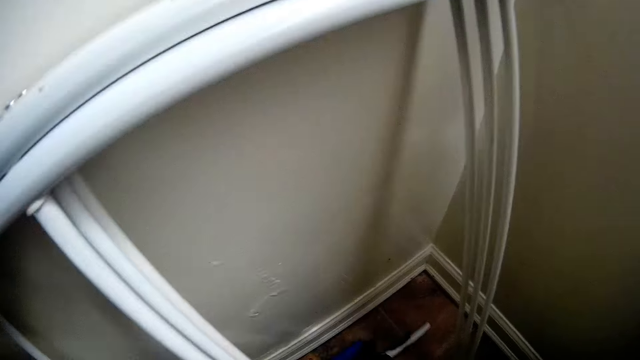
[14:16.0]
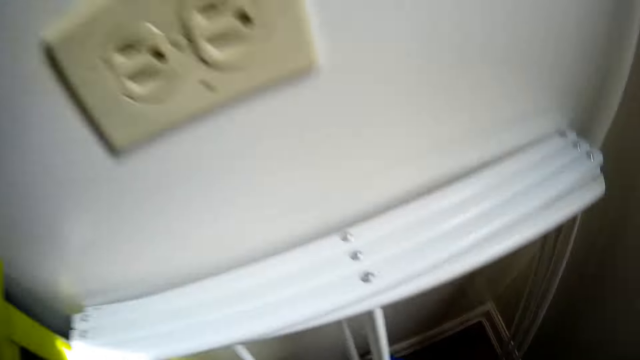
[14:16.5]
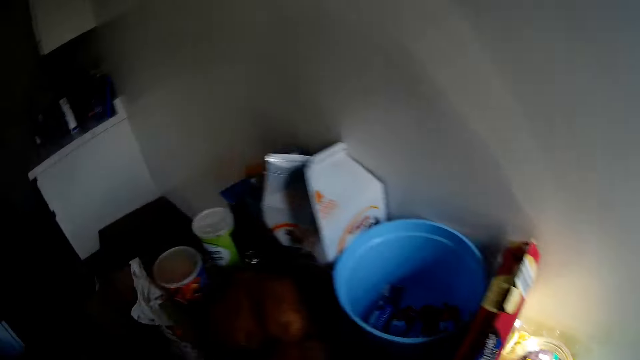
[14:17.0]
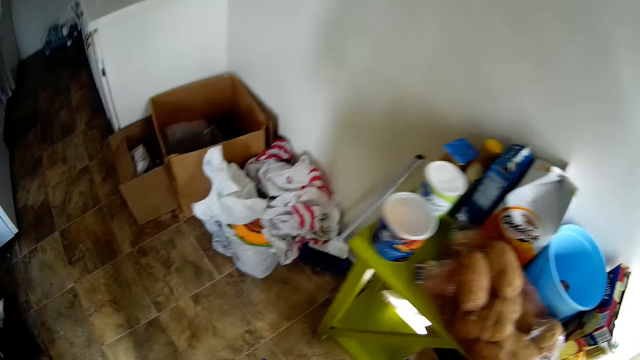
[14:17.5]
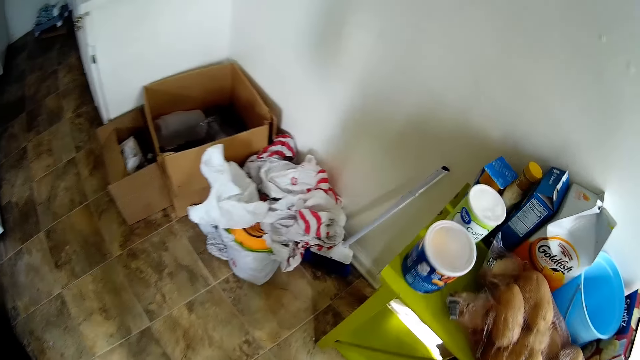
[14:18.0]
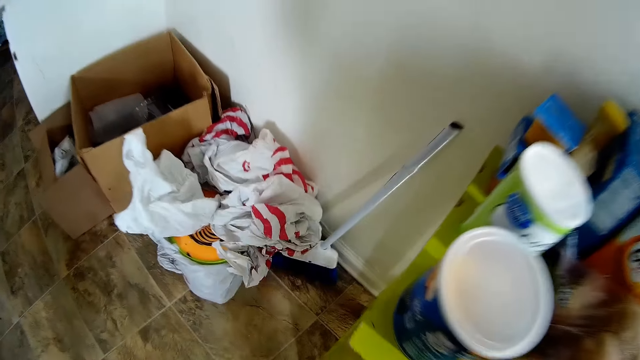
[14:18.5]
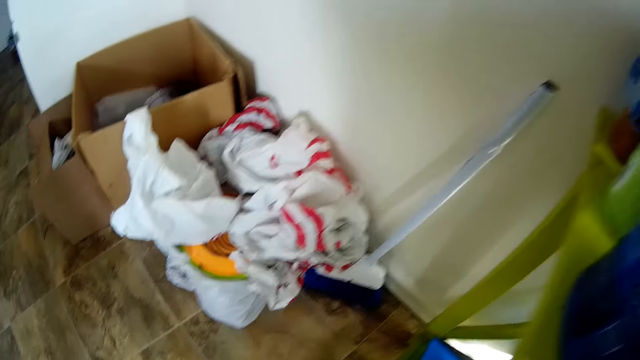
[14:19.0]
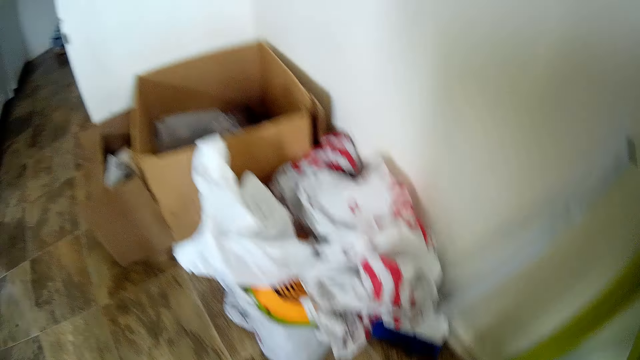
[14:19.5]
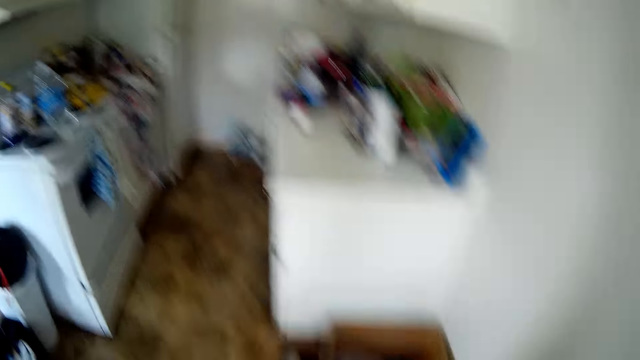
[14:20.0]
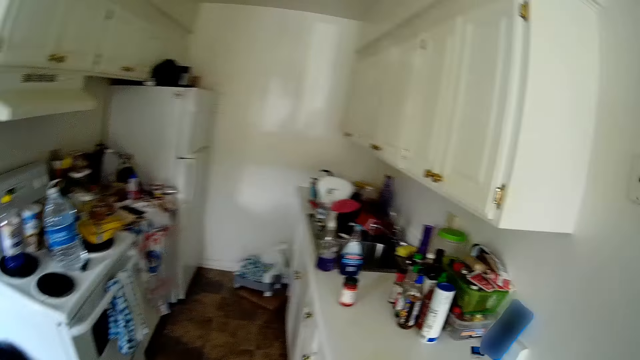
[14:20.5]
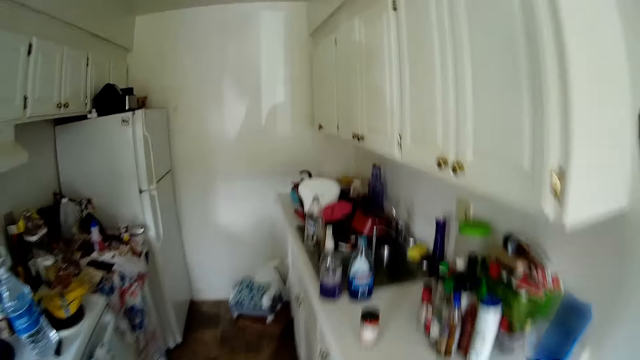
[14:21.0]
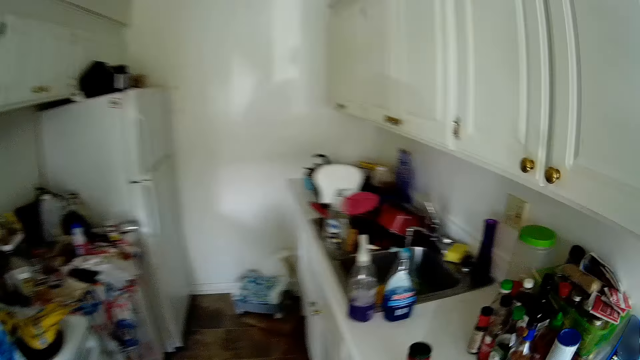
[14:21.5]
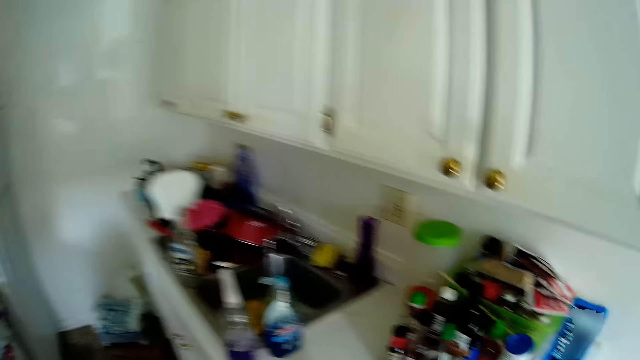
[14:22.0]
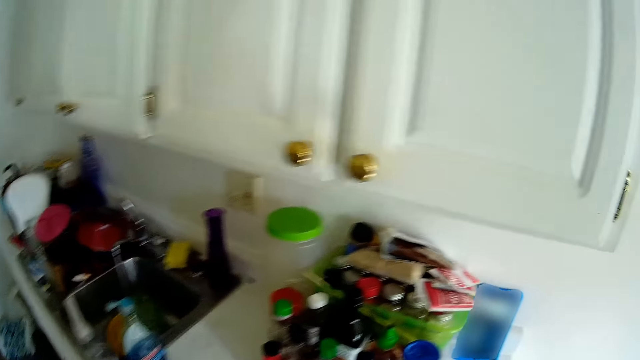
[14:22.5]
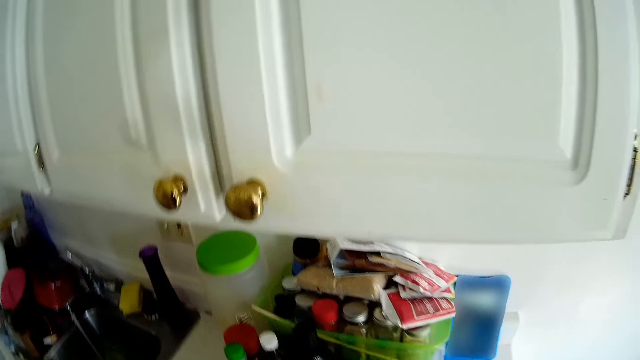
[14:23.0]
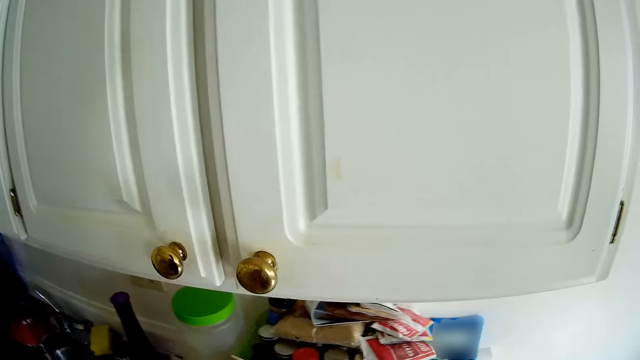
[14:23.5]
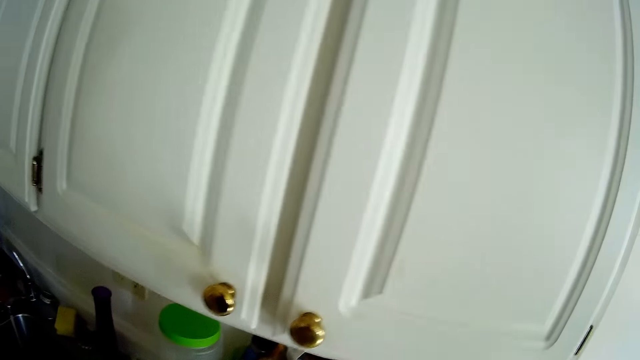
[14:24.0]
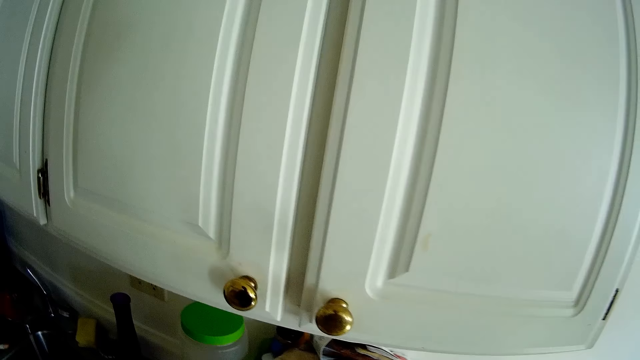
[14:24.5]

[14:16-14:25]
The camera wearer picks a brush from the floor with her right hand.

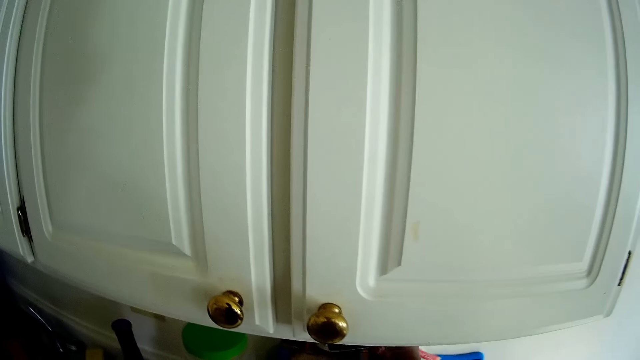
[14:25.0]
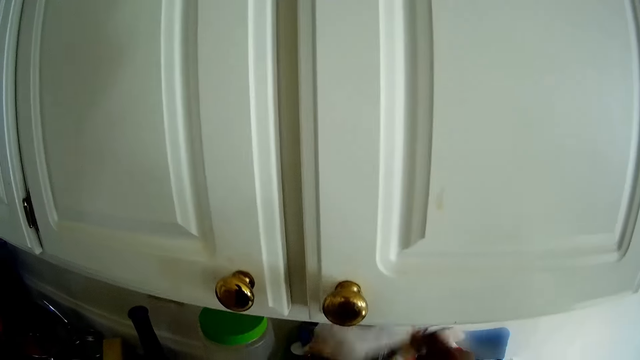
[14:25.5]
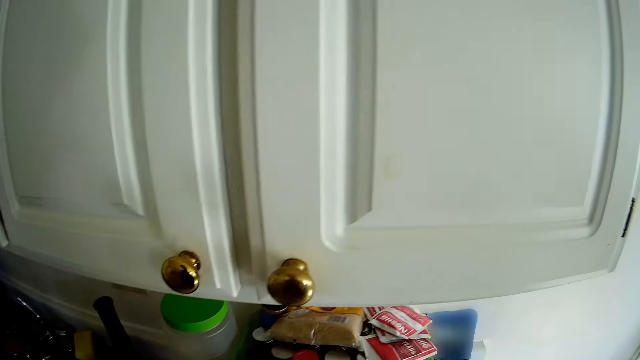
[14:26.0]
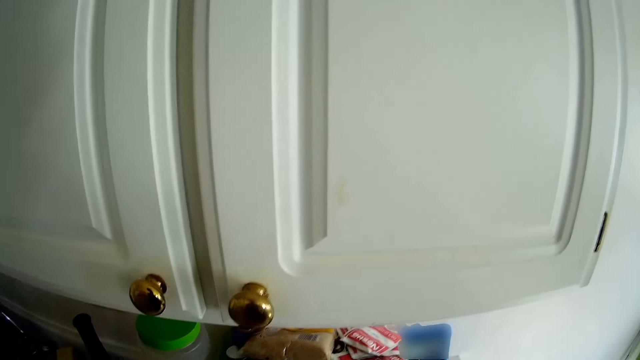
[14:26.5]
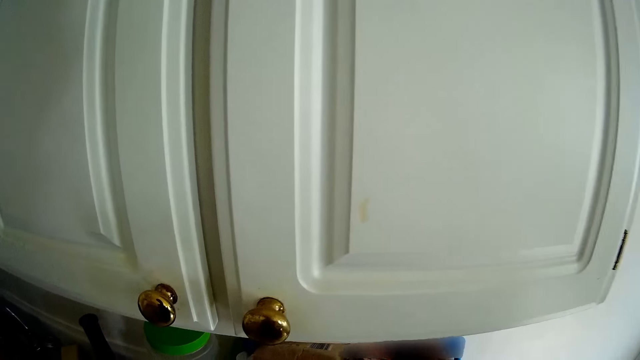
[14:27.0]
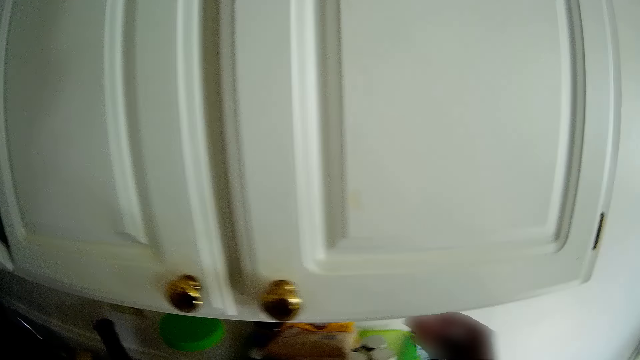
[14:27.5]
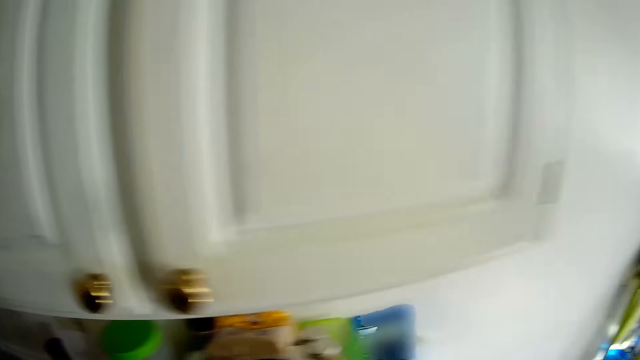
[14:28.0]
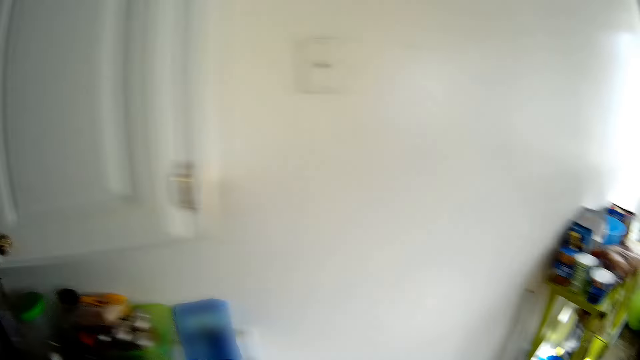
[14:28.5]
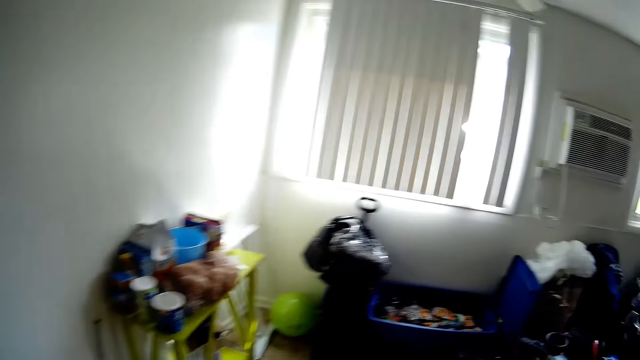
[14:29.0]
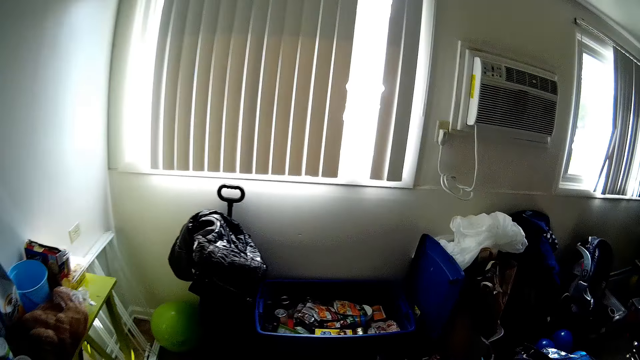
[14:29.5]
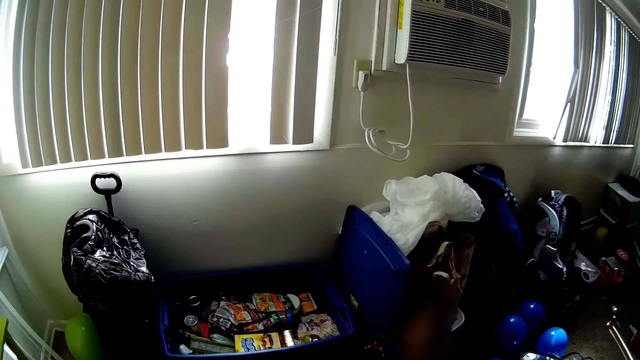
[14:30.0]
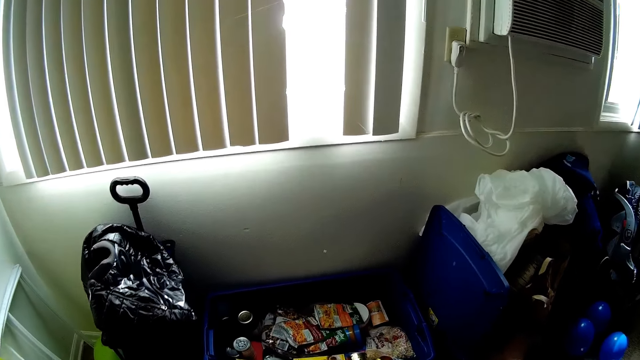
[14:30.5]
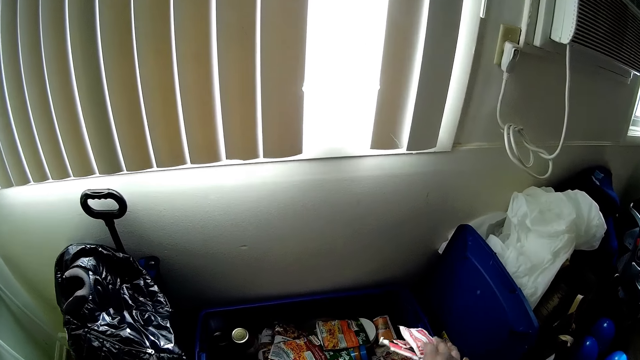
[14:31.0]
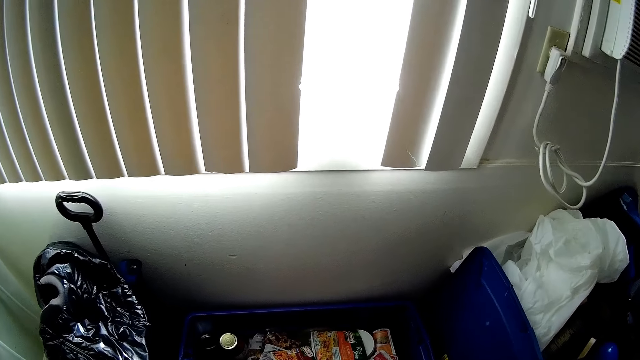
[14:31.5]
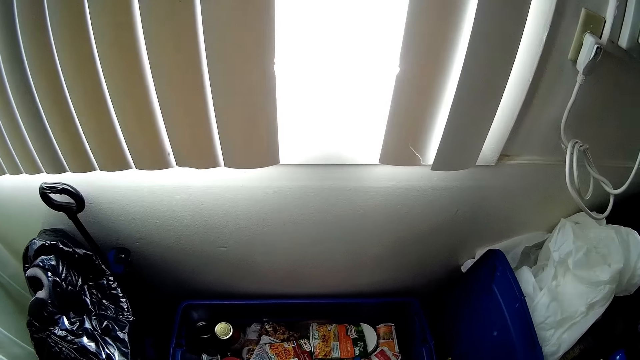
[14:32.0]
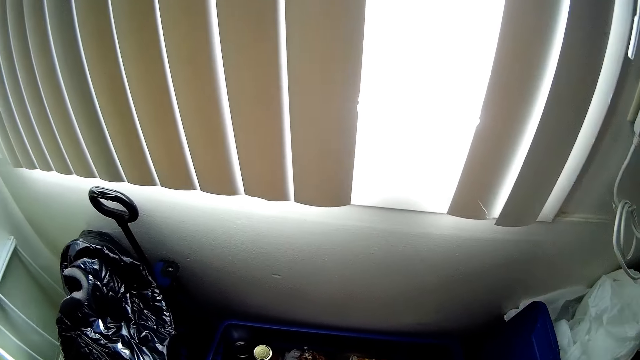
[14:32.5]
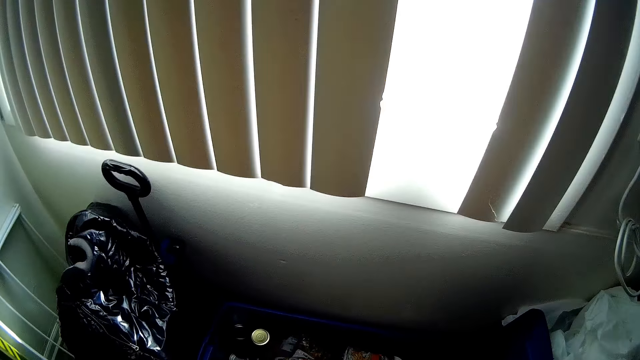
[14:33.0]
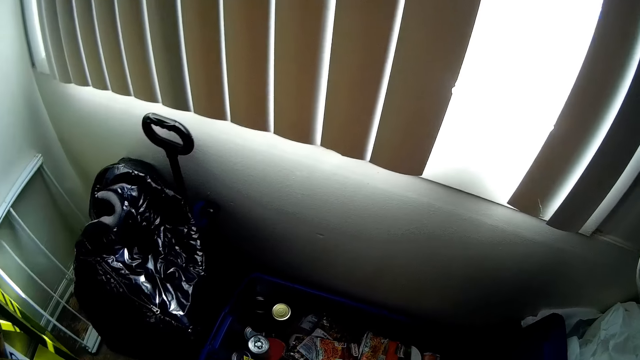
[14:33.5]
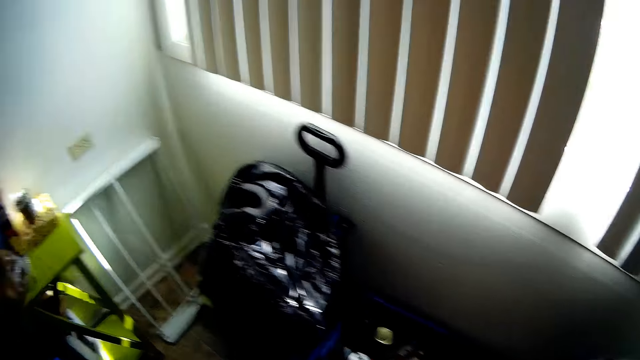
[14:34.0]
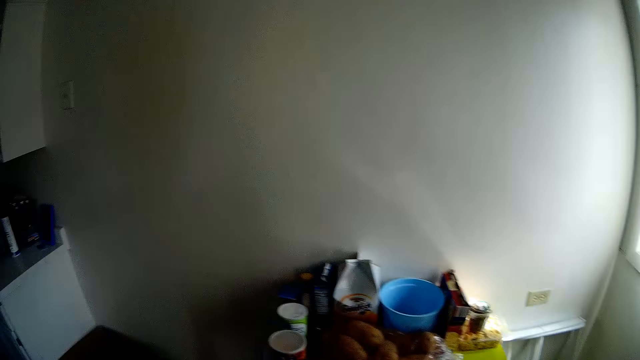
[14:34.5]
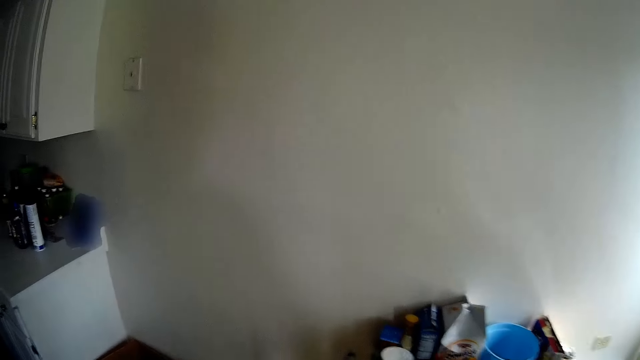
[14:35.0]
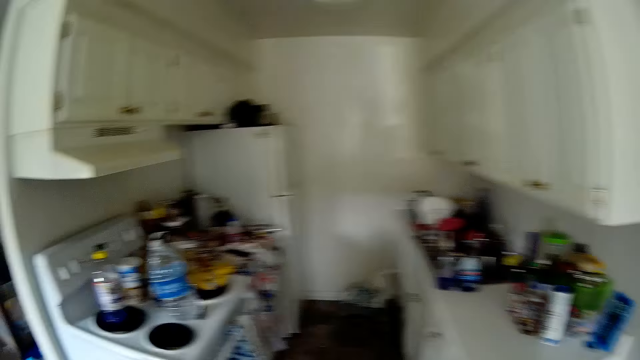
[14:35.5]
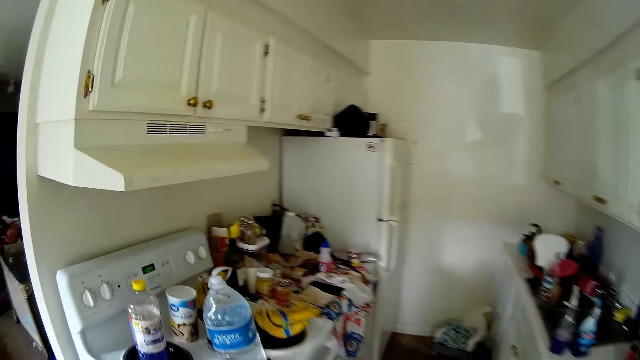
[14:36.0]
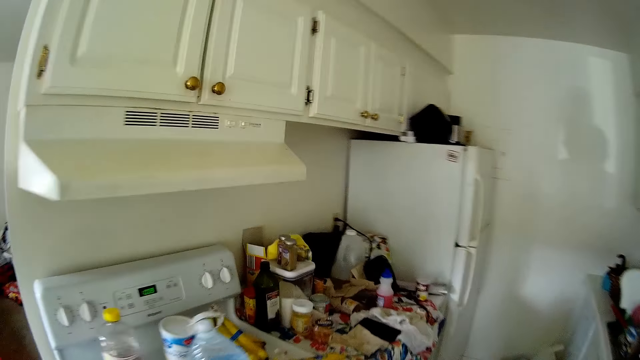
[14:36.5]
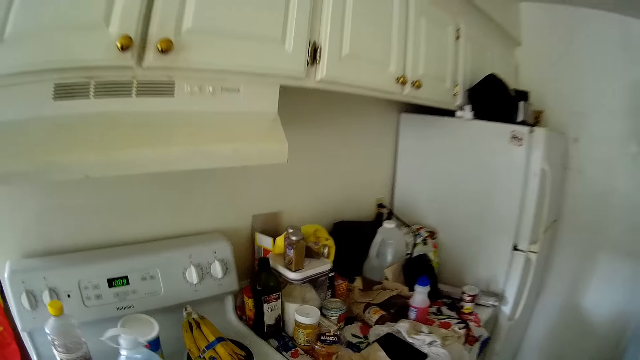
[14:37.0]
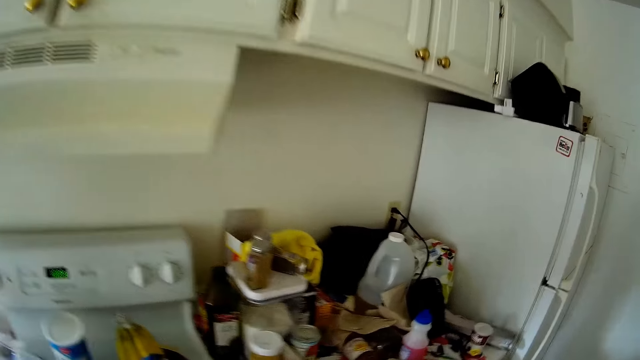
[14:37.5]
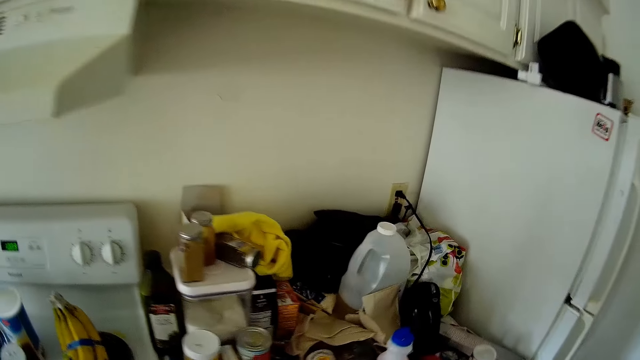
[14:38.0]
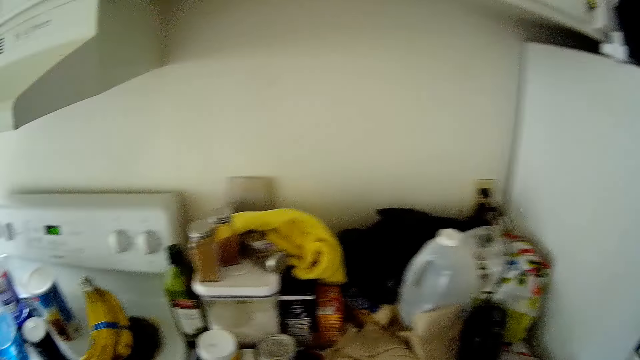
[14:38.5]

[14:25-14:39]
The camera wearer picks a pack of food from the cabinet with her left hand. She picks three coffees from the cabinet with her right hand. She walks around. She throws the coffees into the plastic container with her right hand. She throws the pack of food in the plastic container with her right hand. She walks around.
